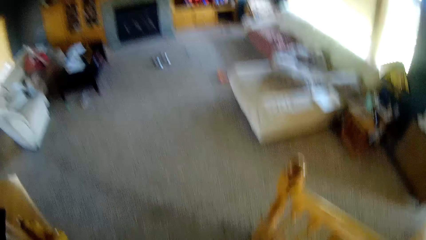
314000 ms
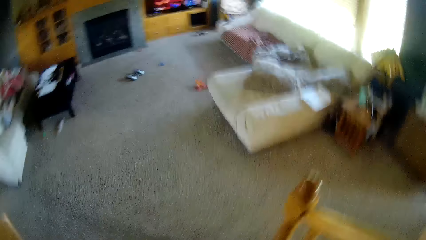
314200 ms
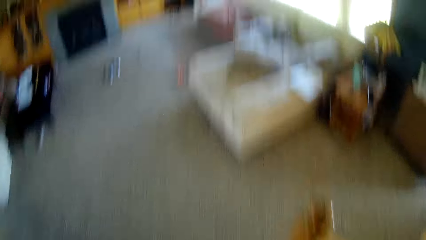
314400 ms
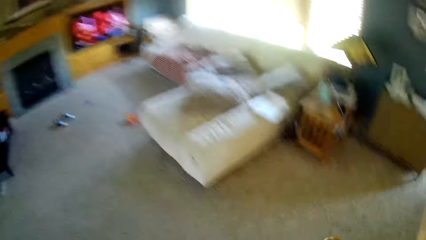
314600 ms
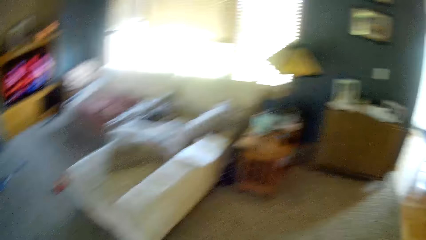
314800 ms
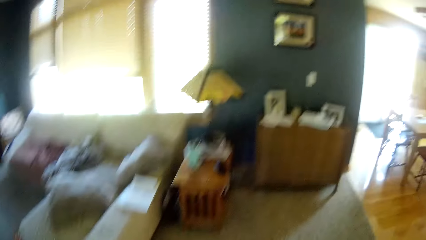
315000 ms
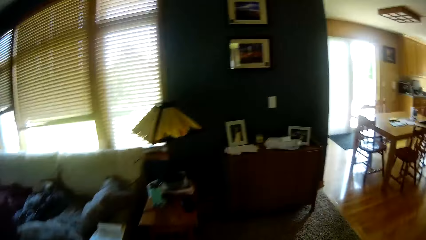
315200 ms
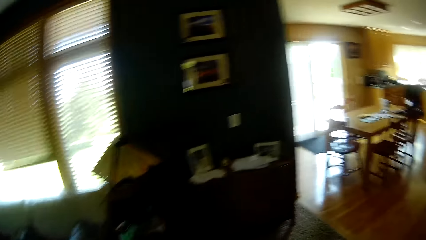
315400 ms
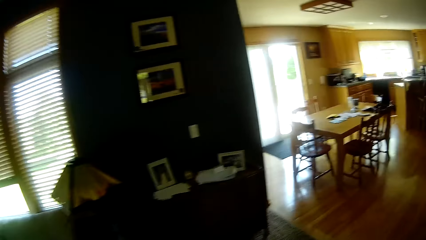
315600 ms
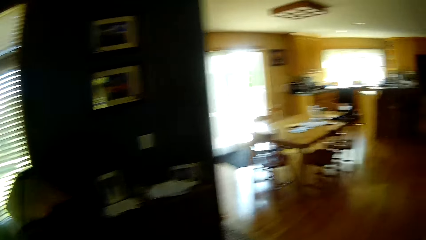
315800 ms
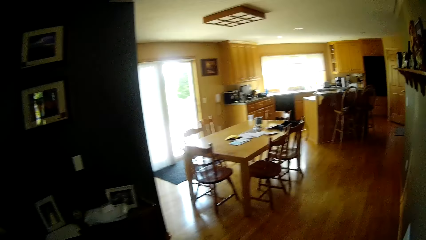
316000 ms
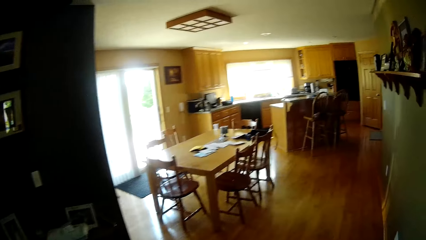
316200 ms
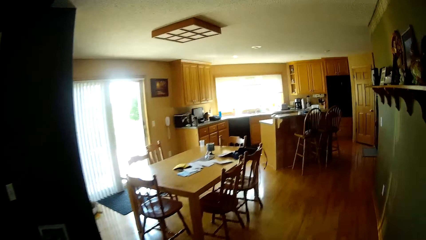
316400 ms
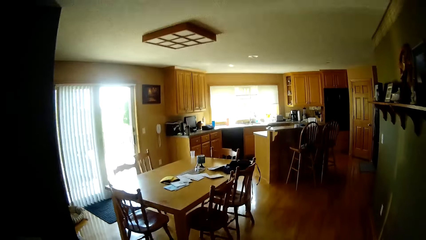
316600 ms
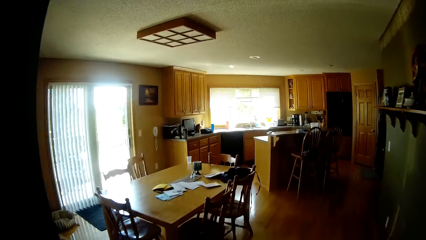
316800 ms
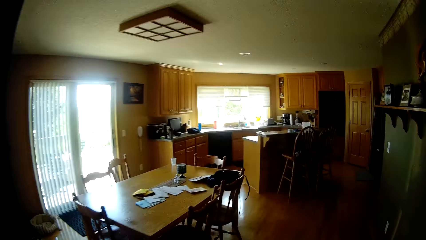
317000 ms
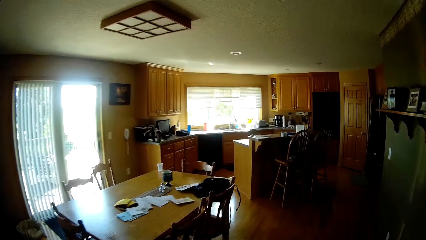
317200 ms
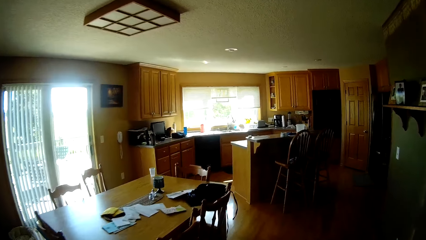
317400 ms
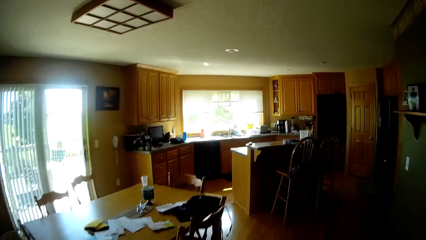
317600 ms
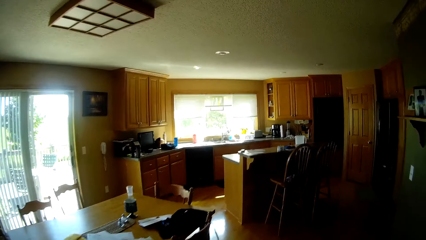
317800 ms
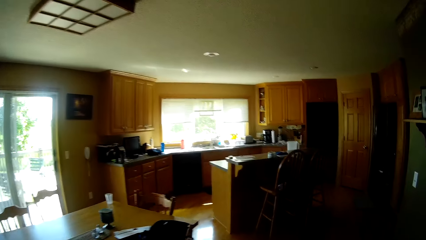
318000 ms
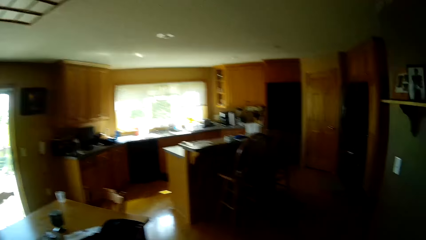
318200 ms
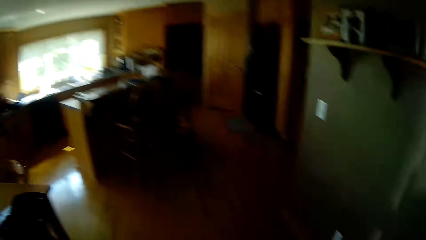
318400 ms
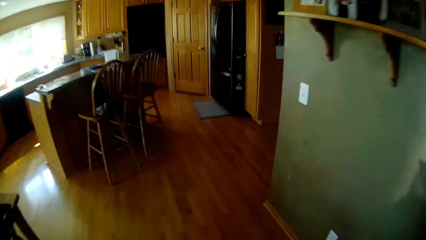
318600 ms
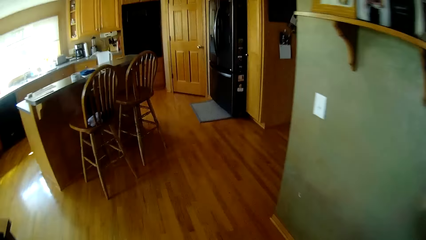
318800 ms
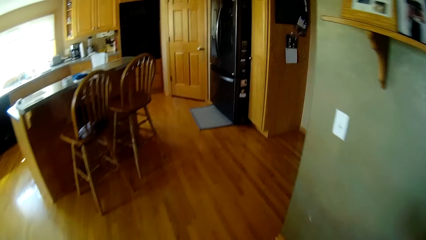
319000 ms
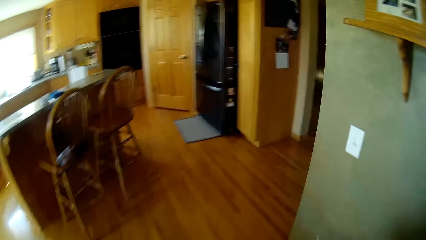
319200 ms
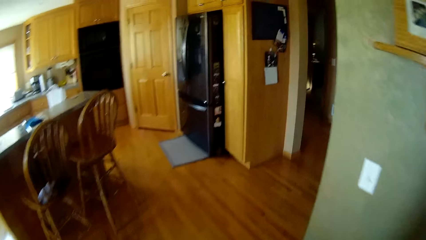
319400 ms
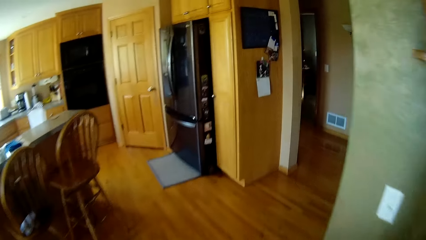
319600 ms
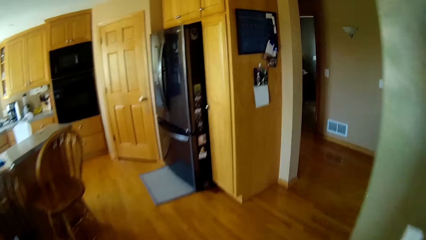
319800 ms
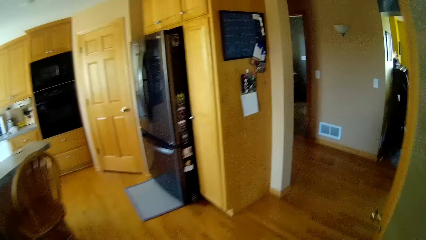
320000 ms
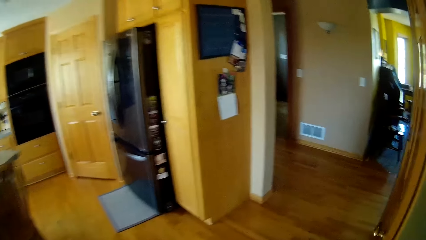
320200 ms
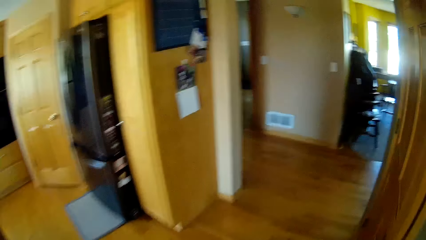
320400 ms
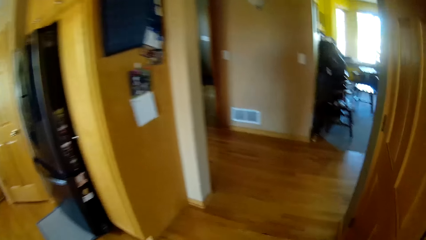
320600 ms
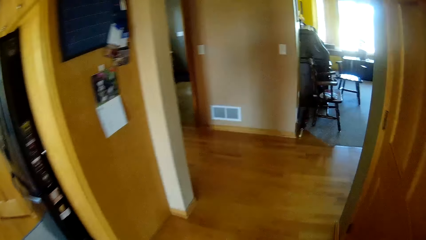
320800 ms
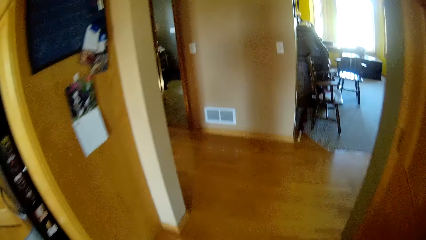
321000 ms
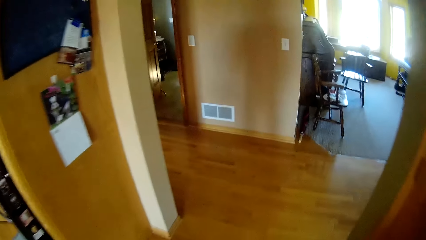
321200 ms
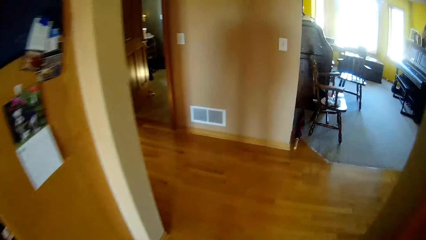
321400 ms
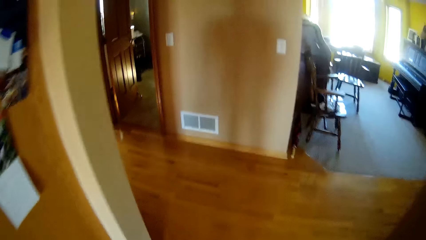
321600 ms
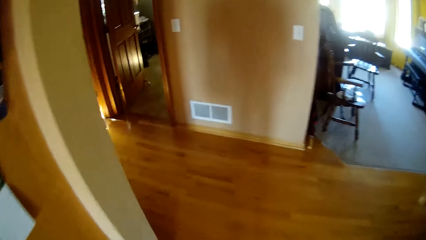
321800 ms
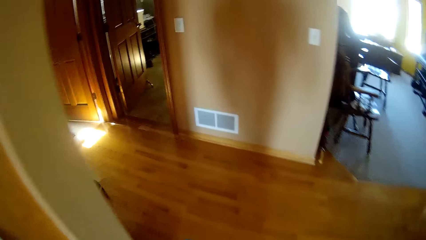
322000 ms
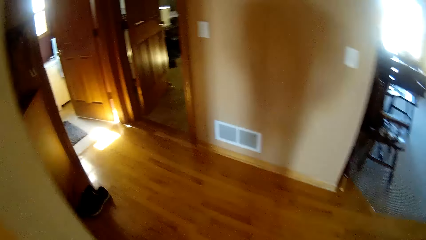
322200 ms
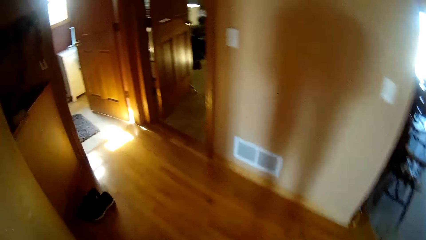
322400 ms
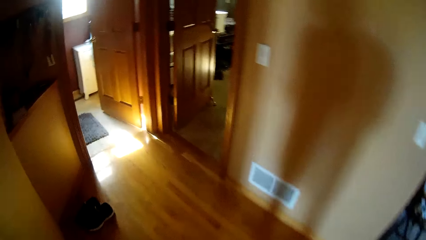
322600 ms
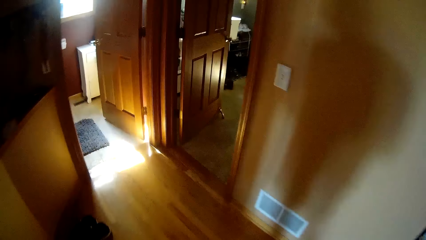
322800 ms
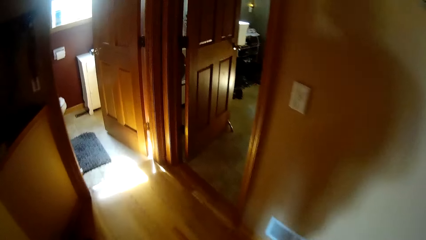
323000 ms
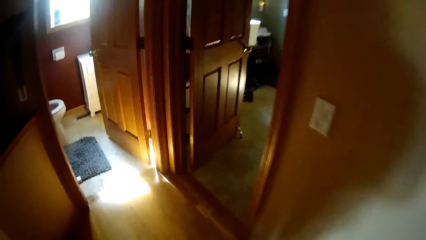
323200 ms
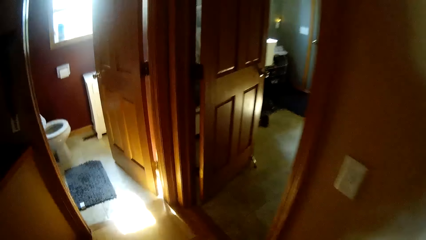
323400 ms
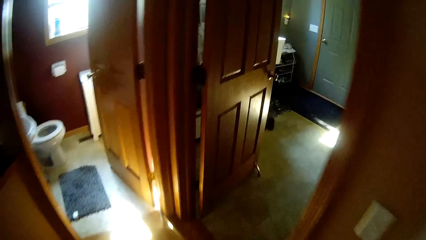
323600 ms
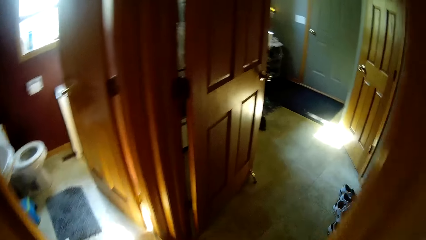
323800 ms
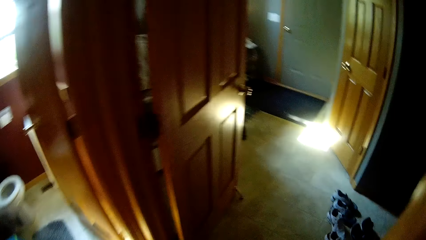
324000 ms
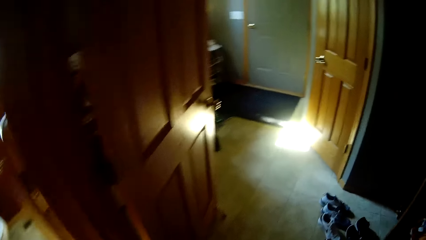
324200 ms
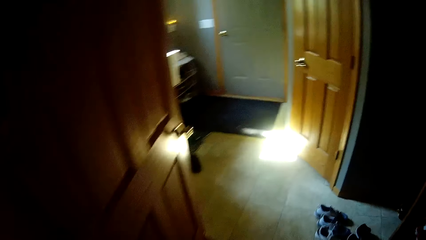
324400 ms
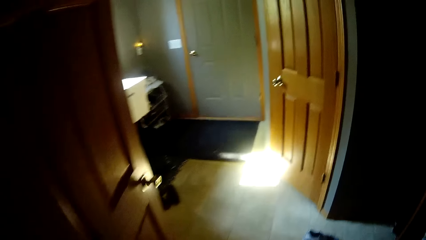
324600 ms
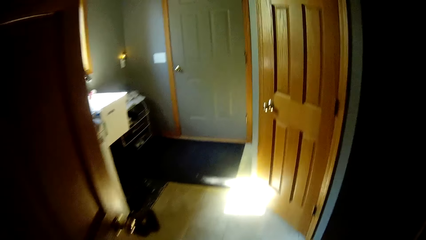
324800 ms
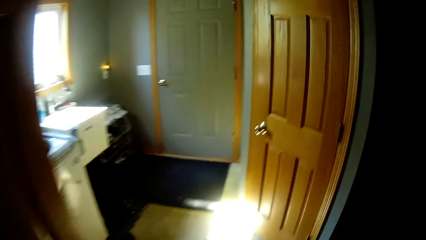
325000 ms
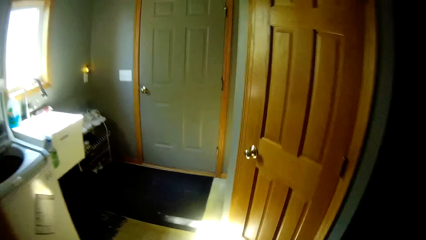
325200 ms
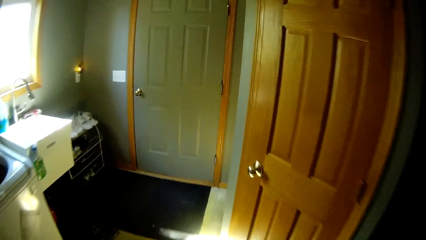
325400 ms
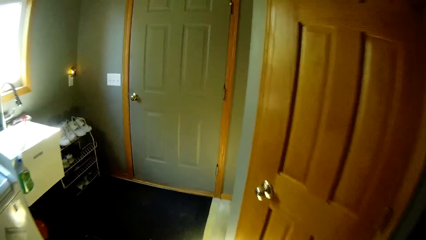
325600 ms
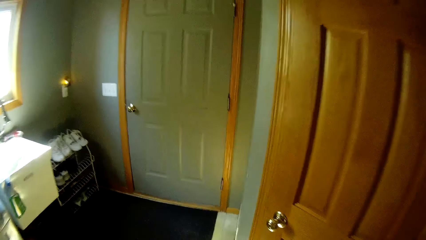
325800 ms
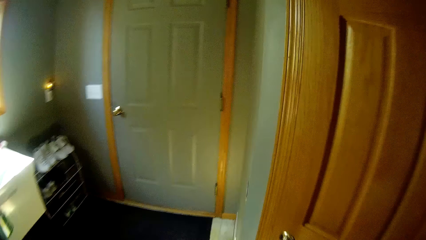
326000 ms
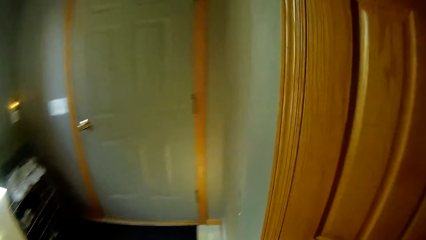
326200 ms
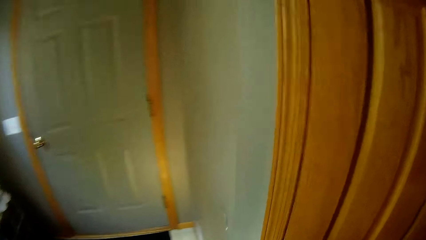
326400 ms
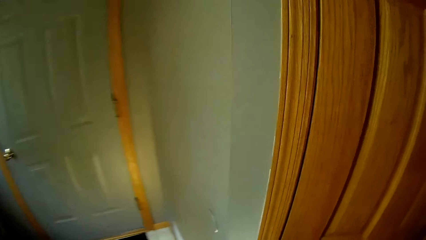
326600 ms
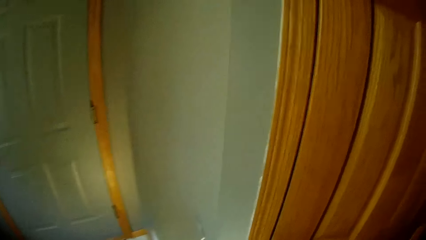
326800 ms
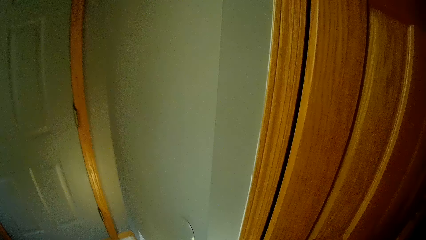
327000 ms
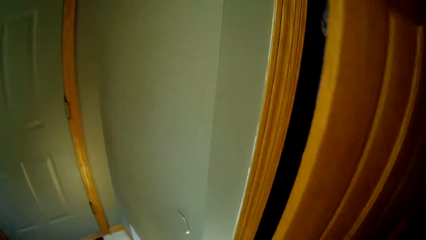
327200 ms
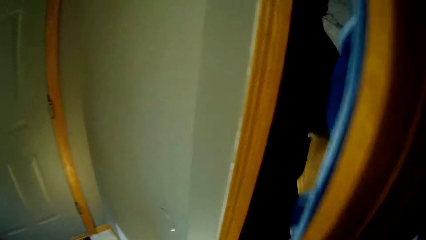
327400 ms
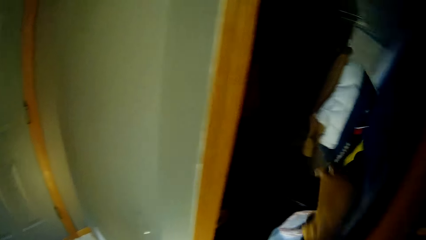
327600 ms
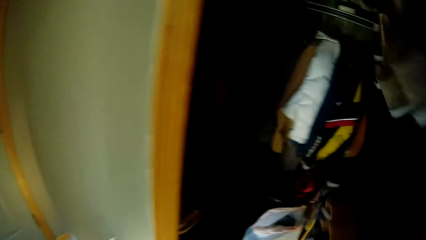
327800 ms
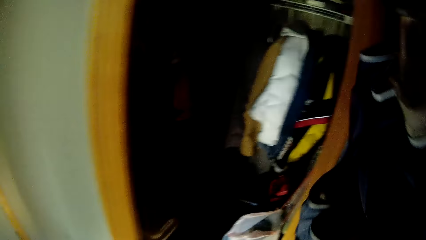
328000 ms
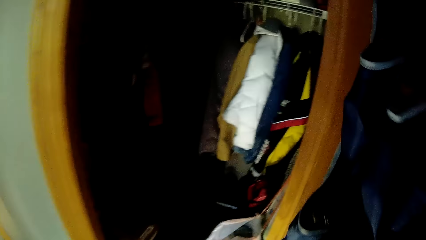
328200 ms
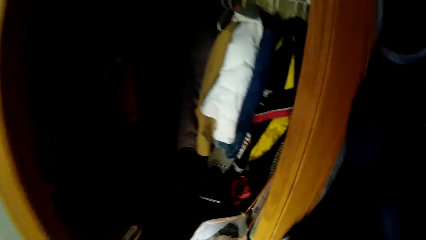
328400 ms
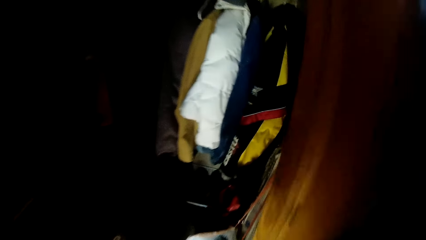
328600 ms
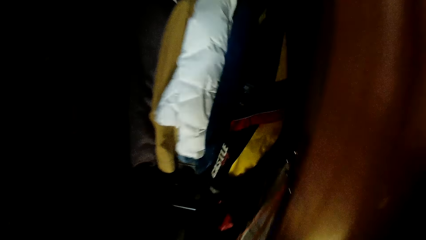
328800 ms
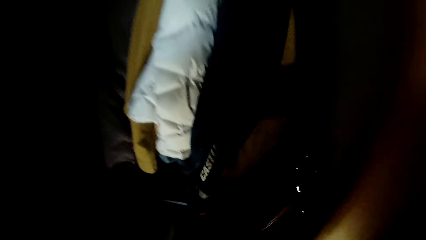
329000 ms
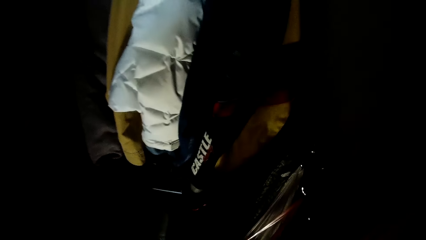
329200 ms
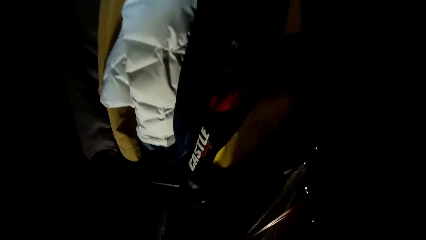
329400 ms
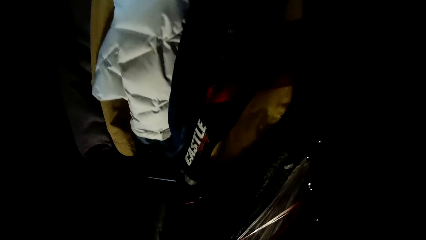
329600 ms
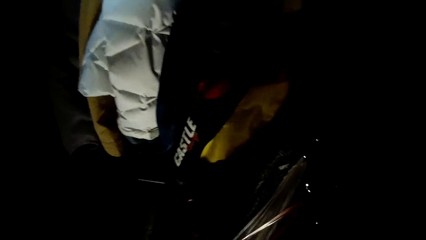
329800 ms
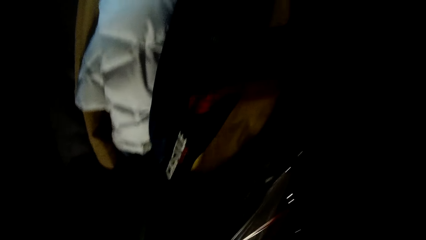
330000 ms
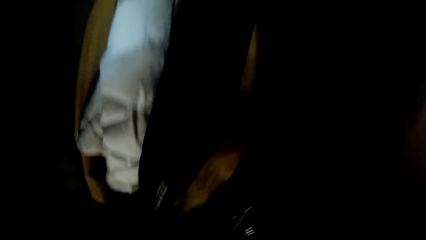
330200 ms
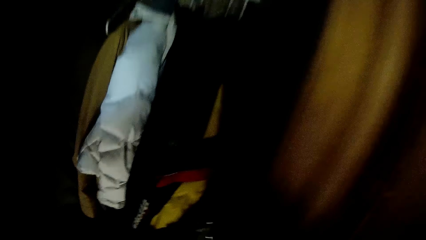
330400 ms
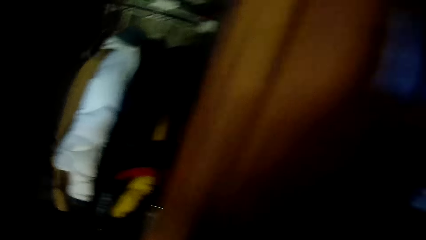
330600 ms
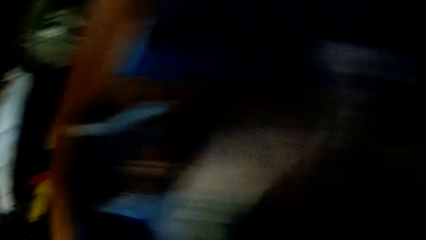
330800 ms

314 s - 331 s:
The camera wearer walks around the house. They open the cardboard door.
